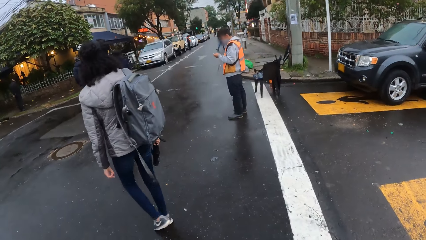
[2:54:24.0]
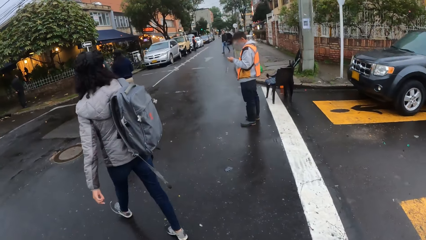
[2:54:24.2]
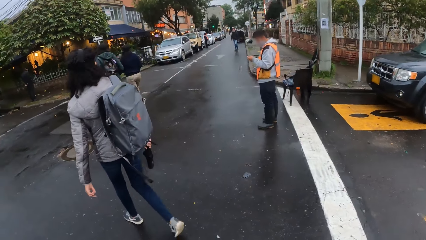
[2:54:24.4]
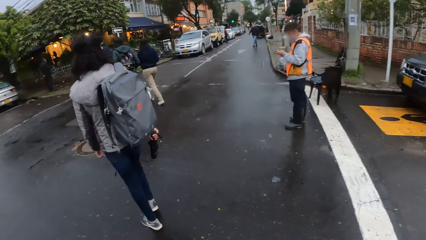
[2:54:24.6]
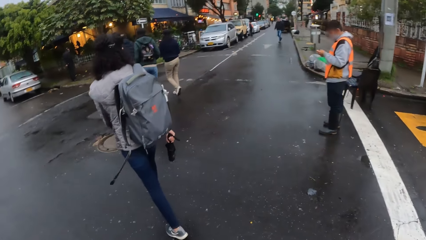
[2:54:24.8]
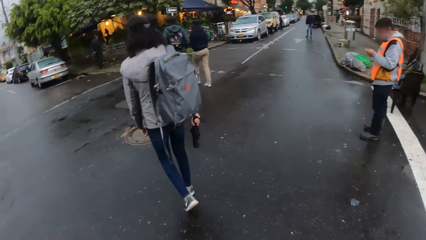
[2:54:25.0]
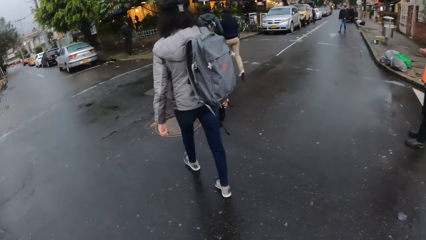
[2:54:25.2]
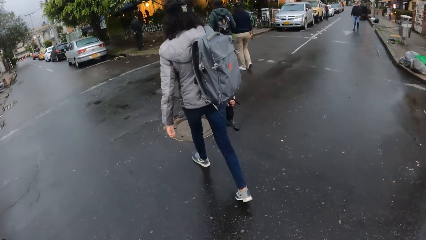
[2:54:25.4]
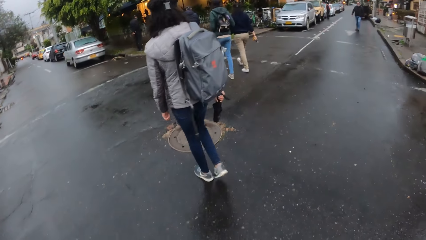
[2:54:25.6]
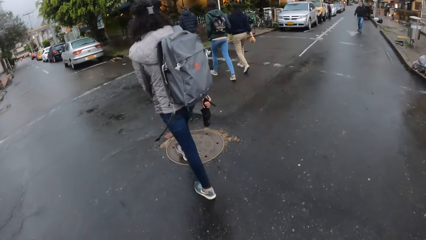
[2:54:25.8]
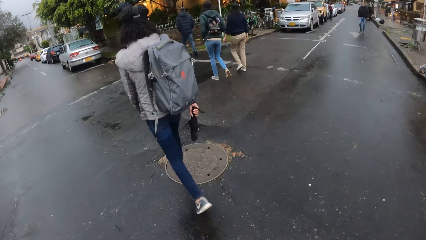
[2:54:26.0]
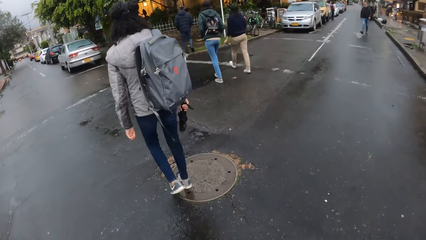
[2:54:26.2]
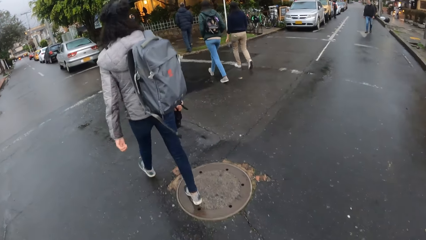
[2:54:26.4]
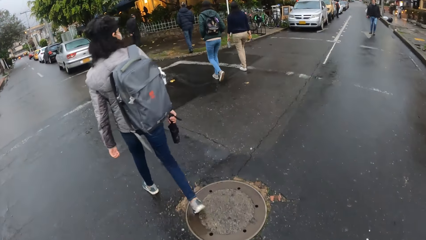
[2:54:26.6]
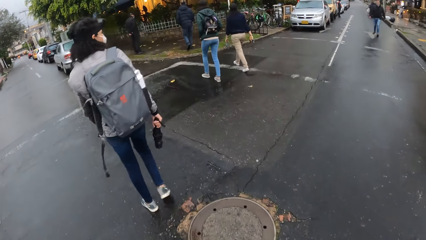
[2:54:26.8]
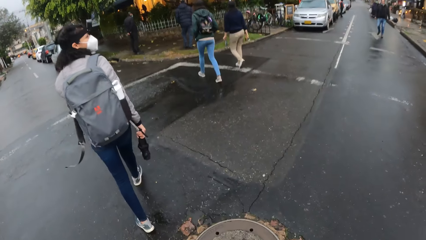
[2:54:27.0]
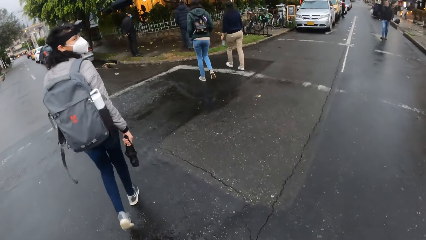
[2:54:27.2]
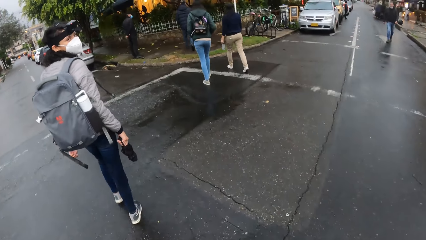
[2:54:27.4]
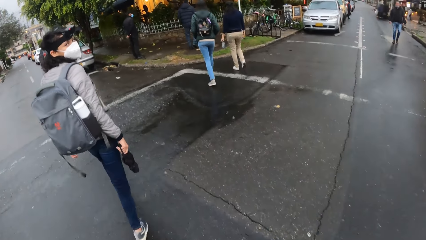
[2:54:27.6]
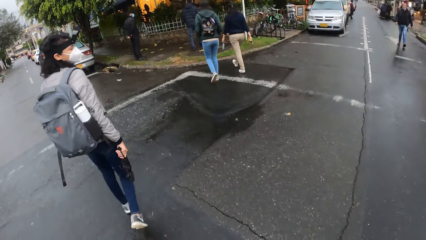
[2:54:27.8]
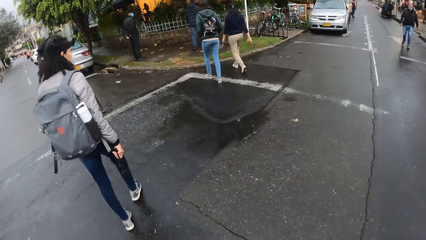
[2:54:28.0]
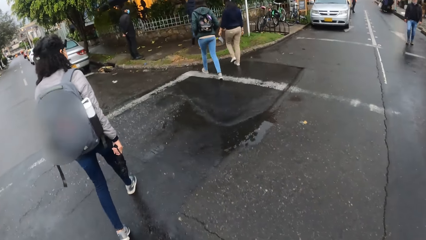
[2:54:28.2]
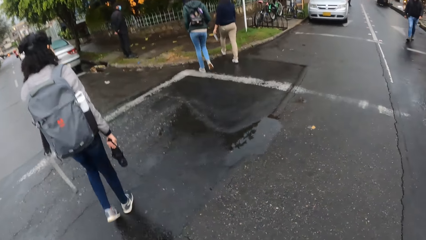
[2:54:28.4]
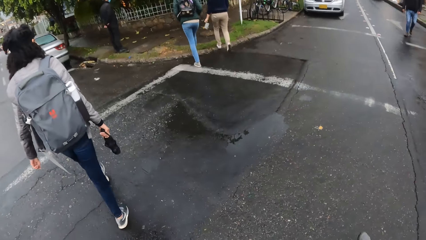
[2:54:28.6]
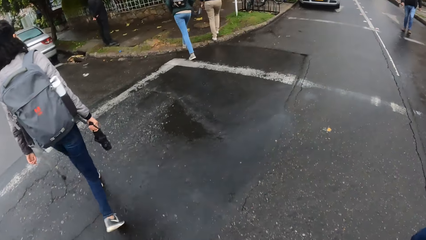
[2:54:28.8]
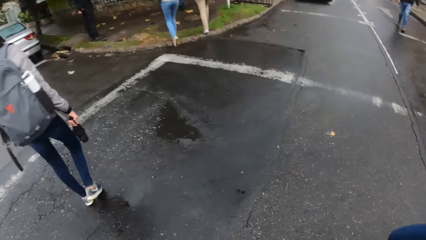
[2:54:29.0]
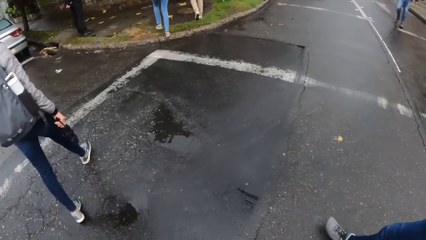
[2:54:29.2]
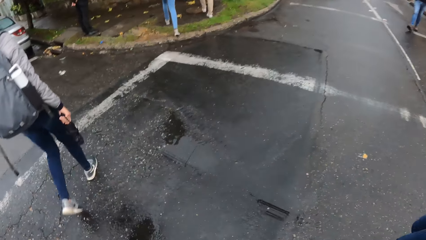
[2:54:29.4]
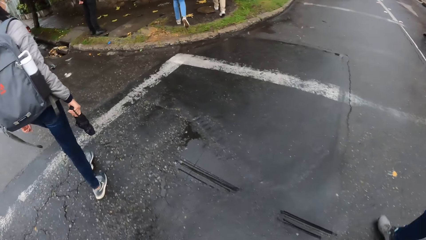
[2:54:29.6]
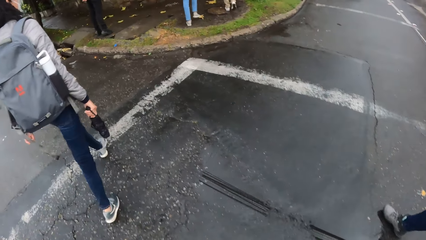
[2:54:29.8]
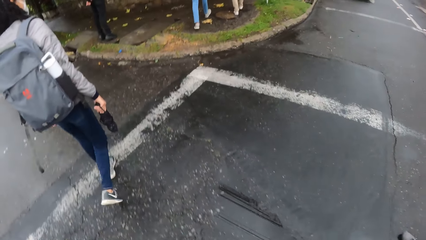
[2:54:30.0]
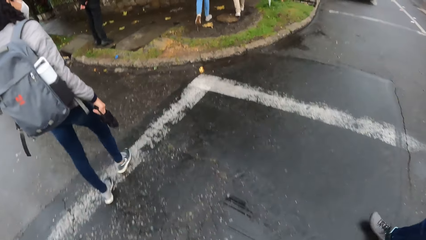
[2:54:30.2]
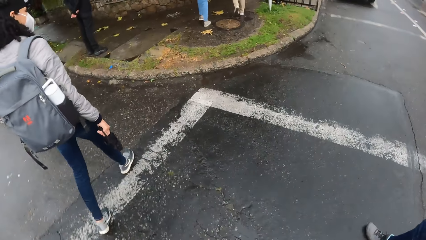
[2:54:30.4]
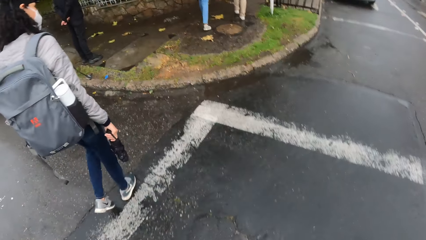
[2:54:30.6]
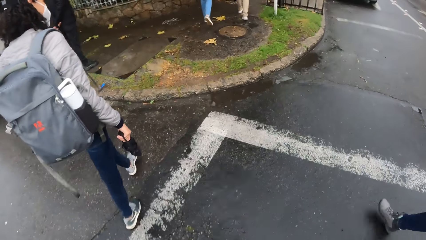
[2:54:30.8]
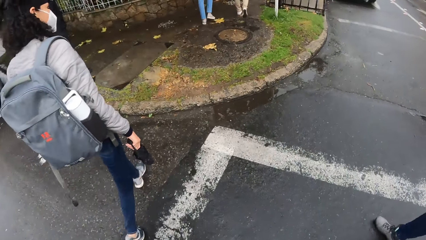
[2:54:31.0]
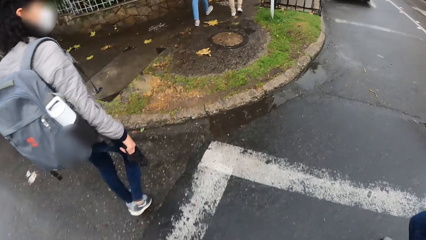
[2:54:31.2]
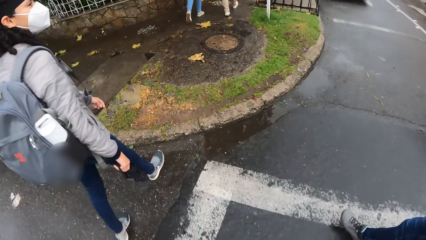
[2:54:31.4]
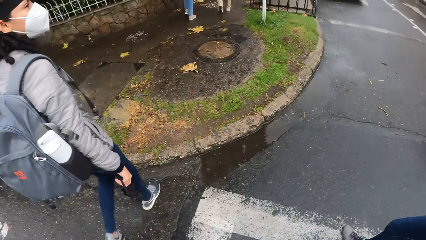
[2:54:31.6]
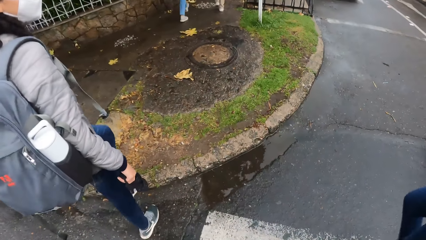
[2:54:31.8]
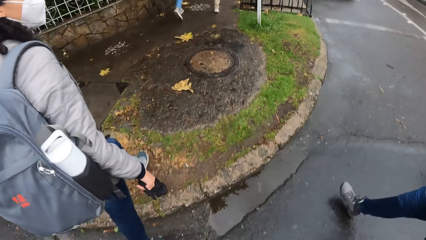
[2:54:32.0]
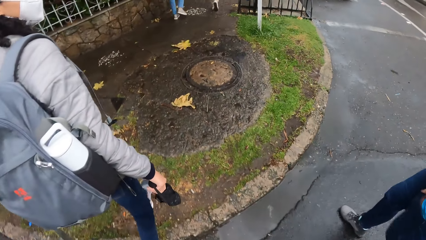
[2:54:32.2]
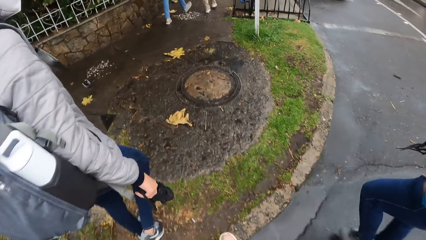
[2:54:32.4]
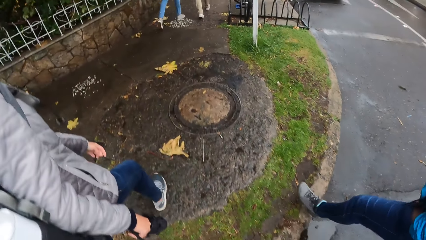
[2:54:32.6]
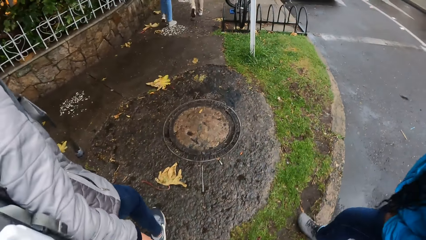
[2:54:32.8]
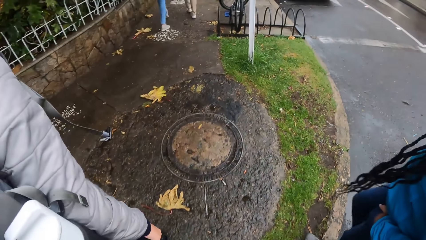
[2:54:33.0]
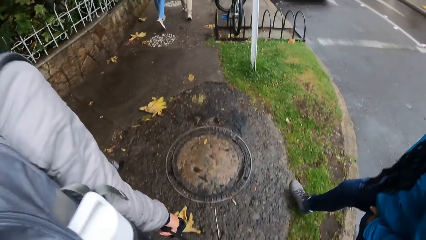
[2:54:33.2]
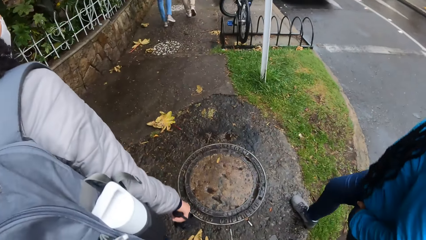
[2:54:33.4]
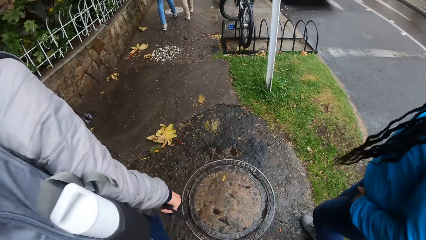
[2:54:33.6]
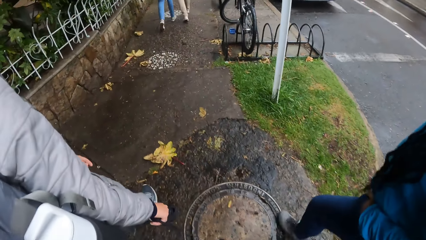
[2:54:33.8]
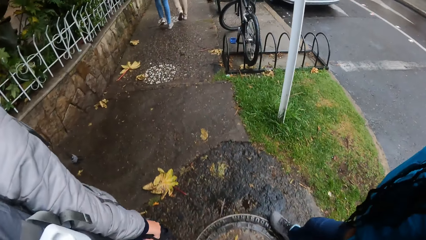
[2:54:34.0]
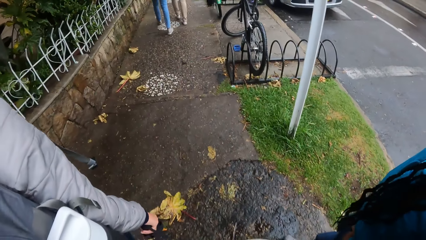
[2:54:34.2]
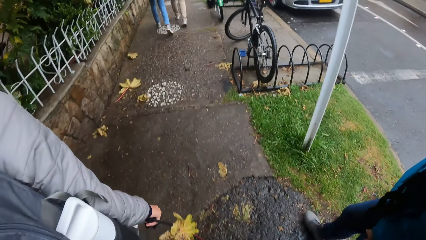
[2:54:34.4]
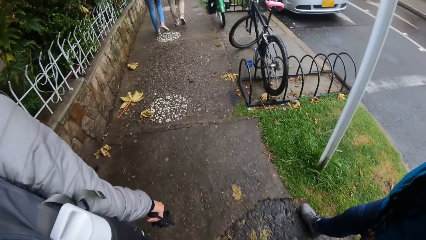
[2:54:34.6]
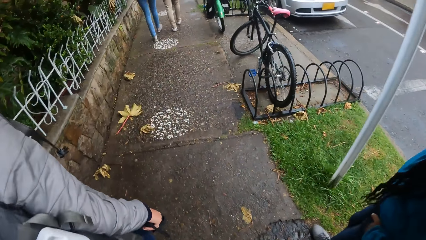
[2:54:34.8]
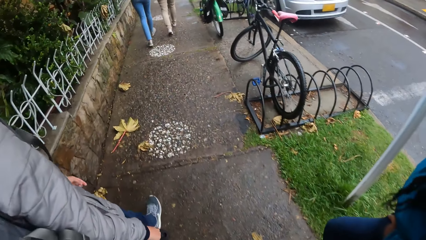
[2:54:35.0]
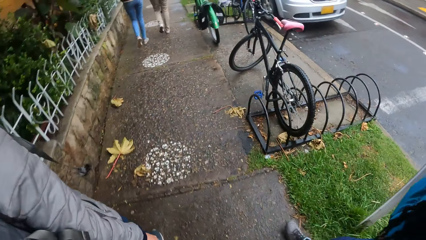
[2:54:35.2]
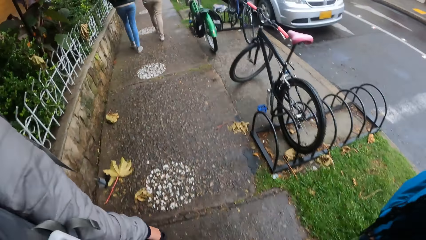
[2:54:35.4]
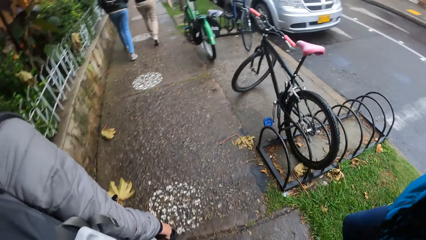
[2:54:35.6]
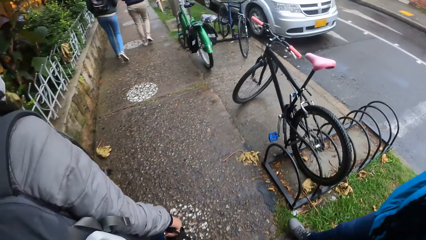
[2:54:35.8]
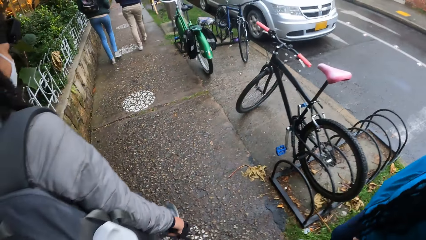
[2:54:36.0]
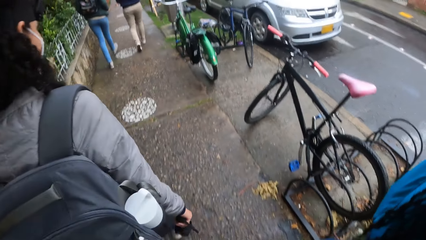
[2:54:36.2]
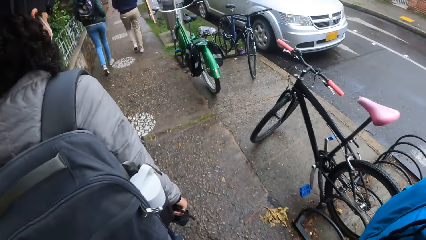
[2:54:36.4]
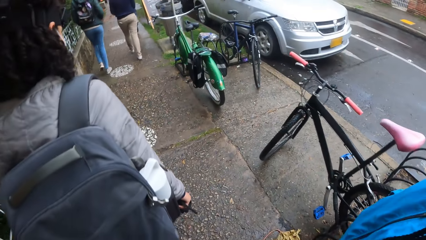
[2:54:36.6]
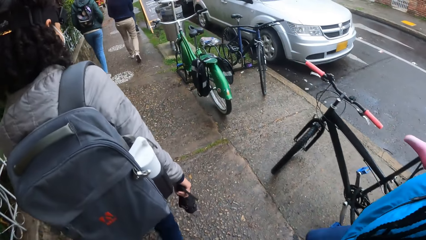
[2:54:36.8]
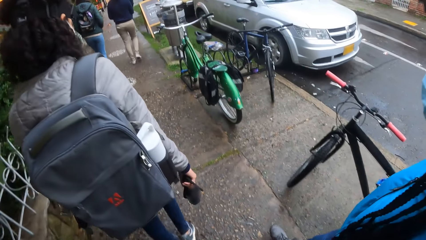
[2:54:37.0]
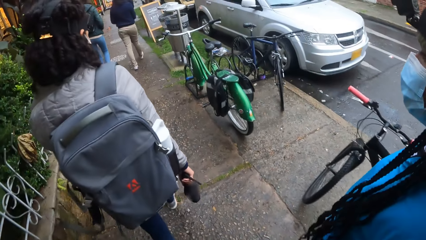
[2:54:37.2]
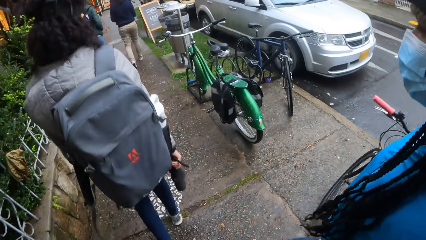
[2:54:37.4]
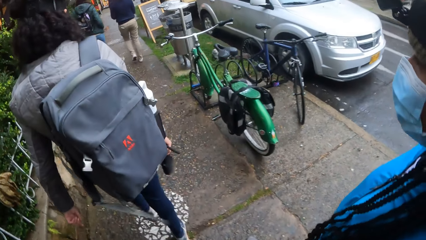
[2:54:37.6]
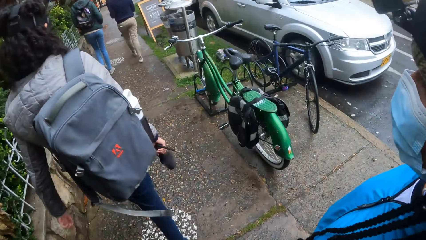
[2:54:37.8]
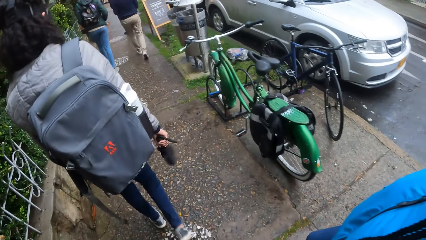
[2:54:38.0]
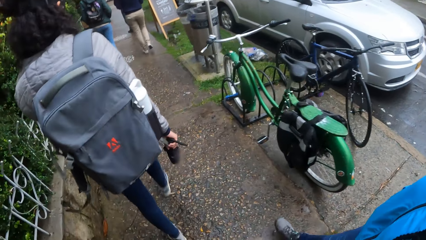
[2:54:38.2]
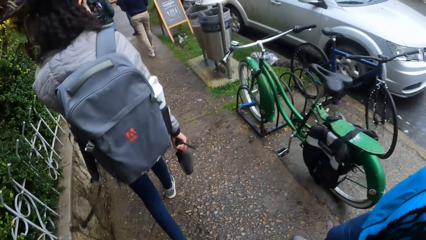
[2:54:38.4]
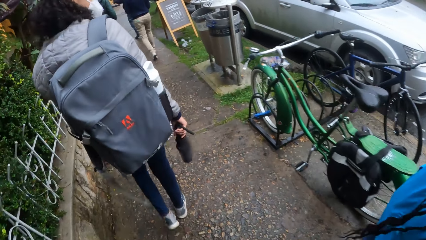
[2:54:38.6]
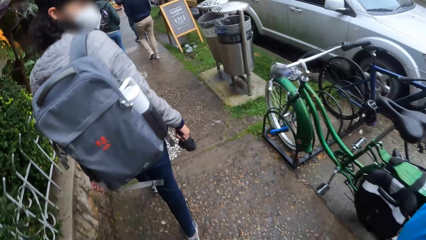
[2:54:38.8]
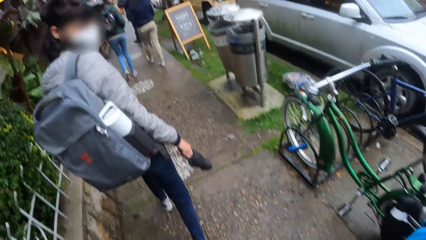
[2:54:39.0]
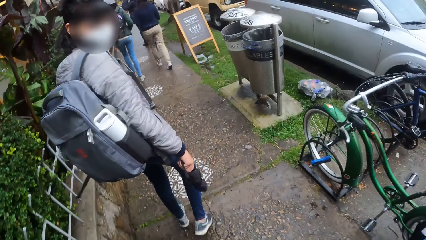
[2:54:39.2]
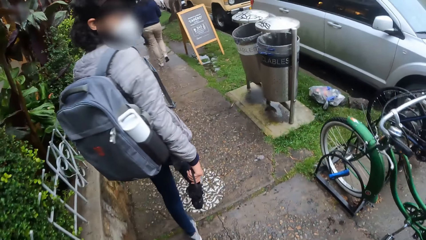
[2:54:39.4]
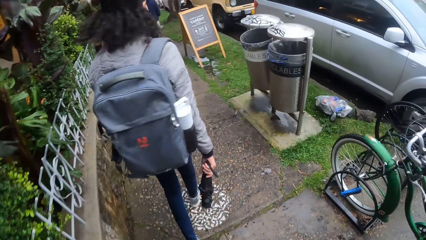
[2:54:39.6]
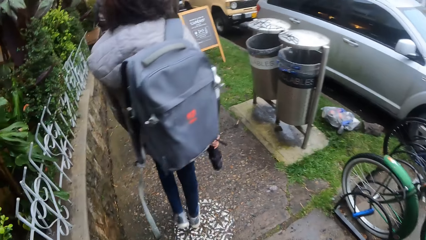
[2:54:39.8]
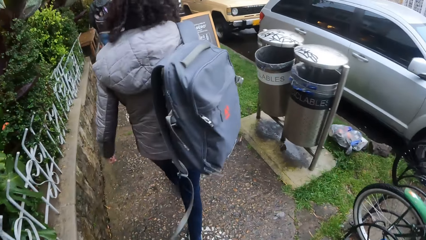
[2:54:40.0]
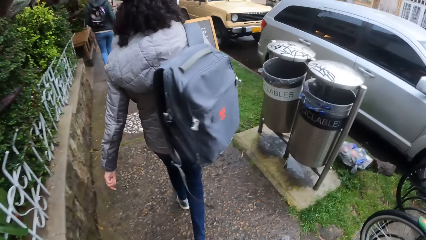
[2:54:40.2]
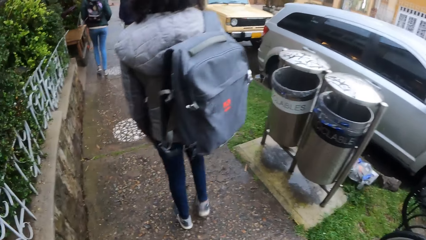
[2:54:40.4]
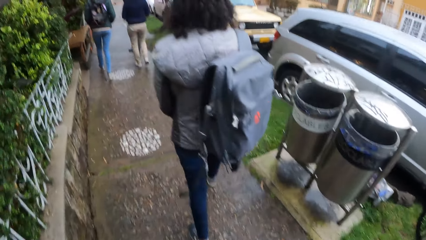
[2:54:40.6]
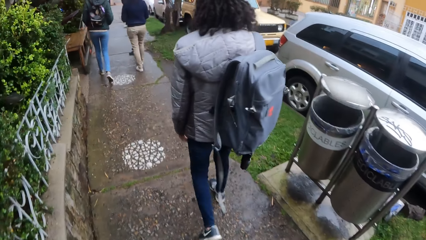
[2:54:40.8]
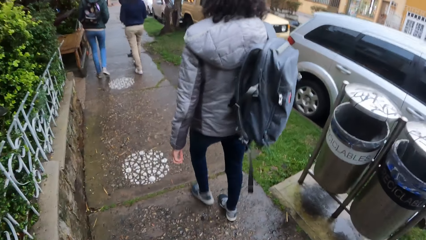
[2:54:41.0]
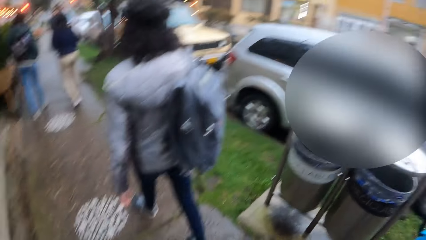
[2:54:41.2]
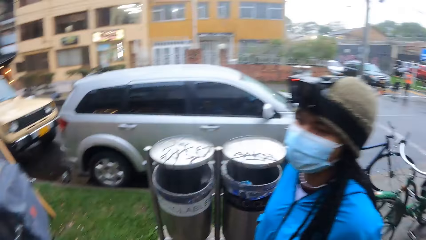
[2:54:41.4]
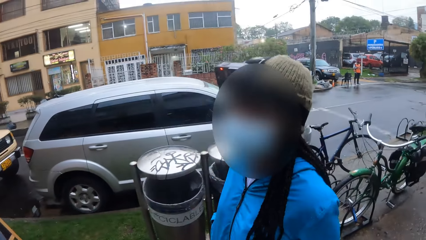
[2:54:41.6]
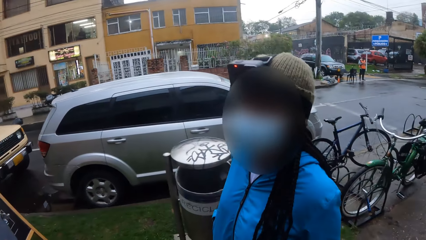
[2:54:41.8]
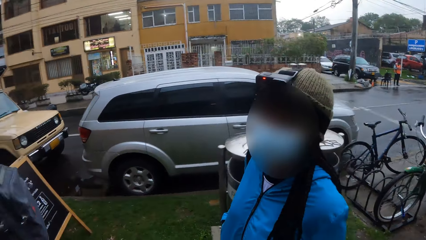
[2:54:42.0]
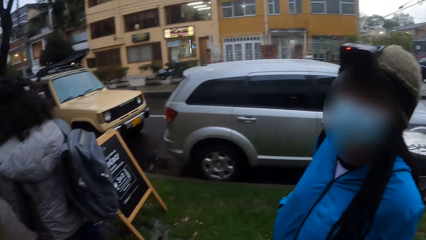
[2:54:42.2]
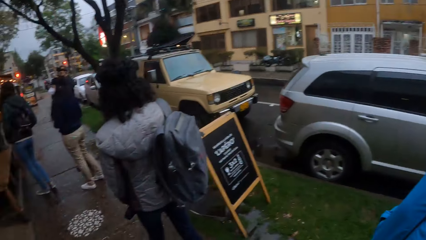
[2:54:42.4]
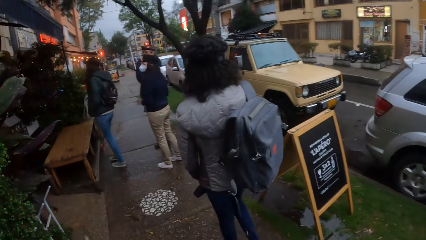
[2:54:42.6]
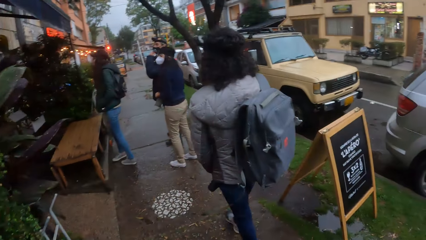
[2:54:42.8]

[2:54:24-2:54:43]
The camera wearer walks through a walkway with the group of people.
